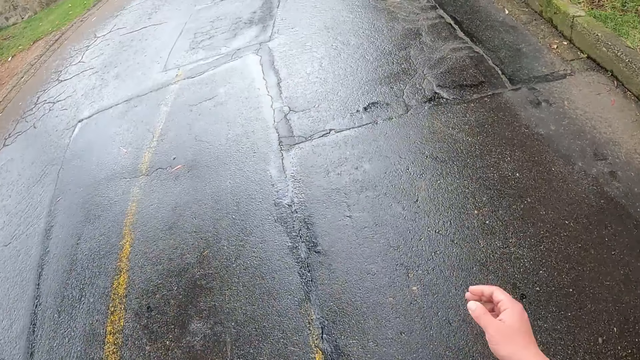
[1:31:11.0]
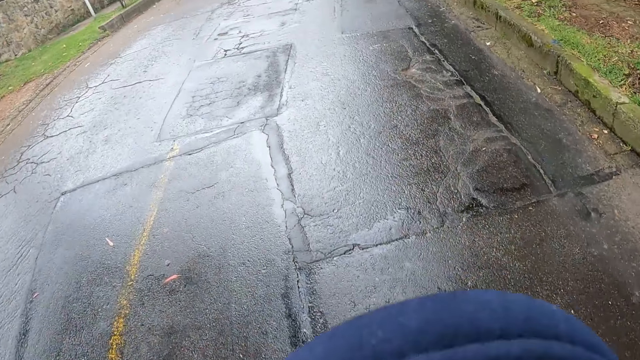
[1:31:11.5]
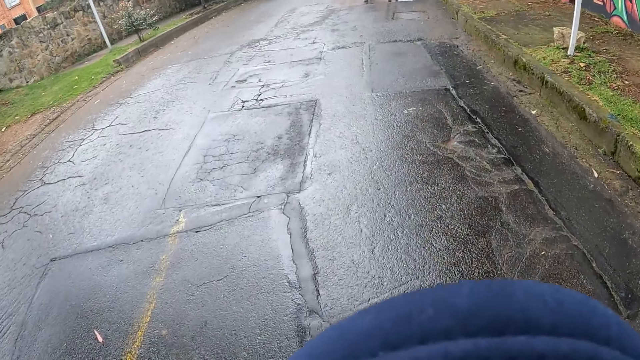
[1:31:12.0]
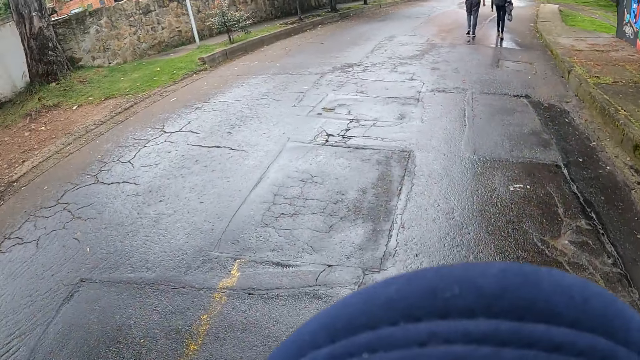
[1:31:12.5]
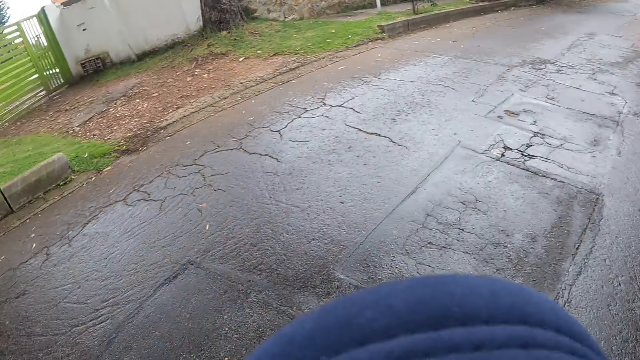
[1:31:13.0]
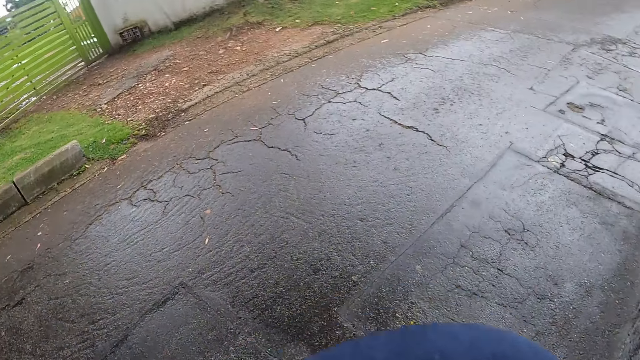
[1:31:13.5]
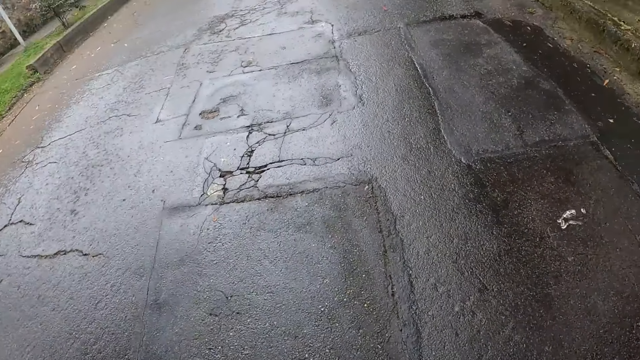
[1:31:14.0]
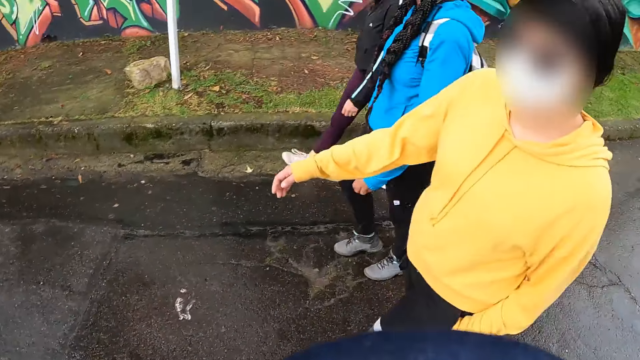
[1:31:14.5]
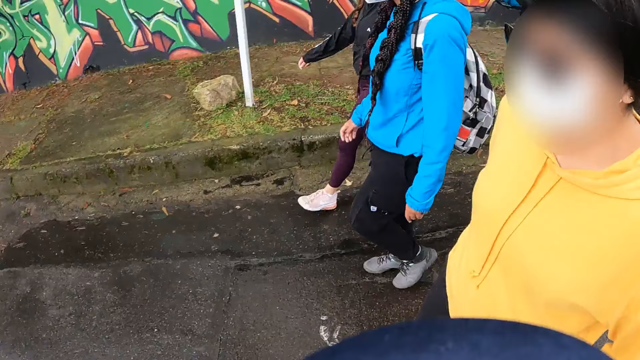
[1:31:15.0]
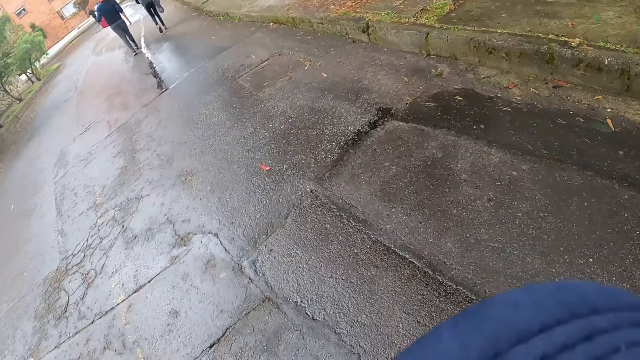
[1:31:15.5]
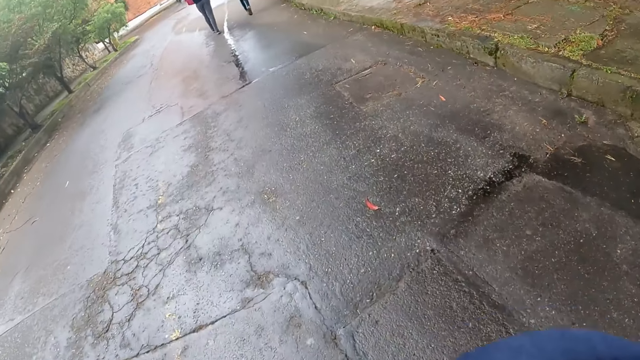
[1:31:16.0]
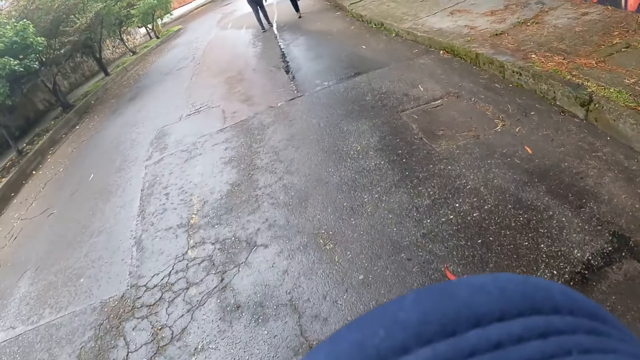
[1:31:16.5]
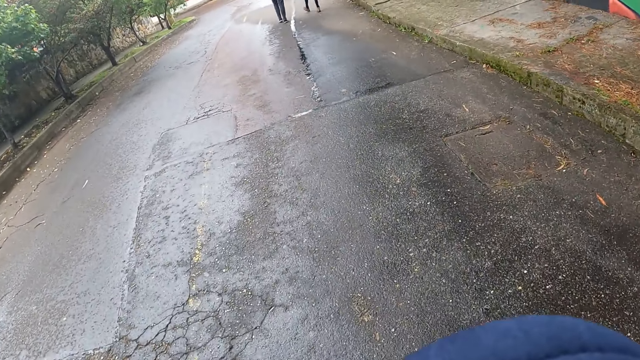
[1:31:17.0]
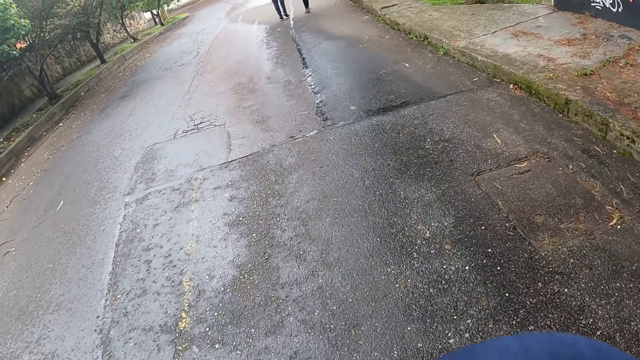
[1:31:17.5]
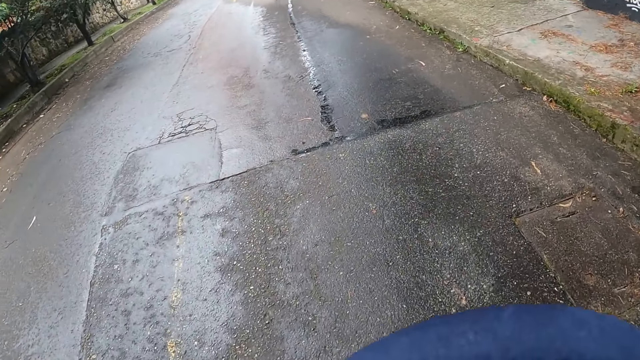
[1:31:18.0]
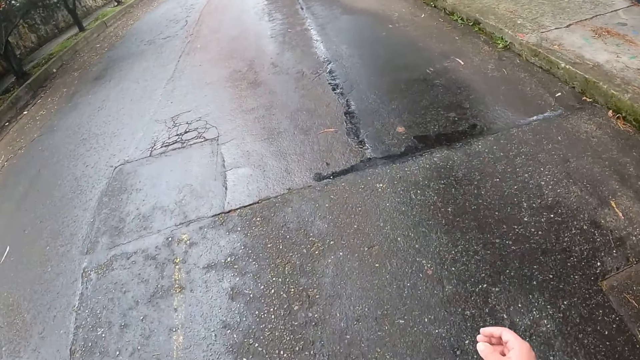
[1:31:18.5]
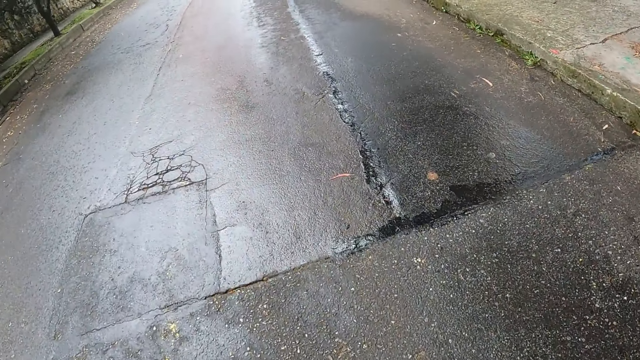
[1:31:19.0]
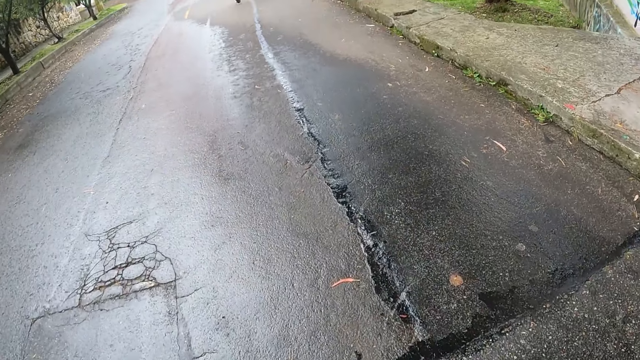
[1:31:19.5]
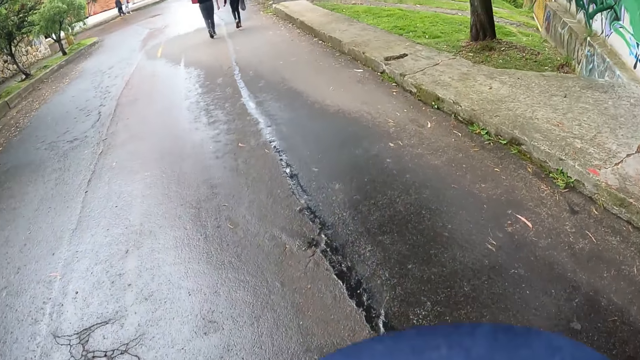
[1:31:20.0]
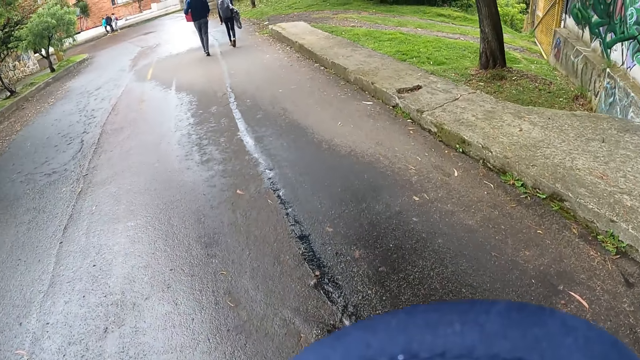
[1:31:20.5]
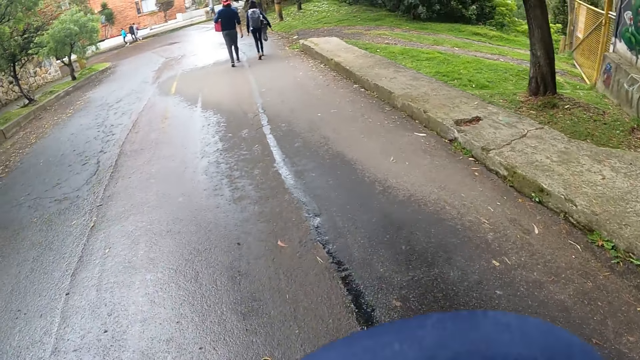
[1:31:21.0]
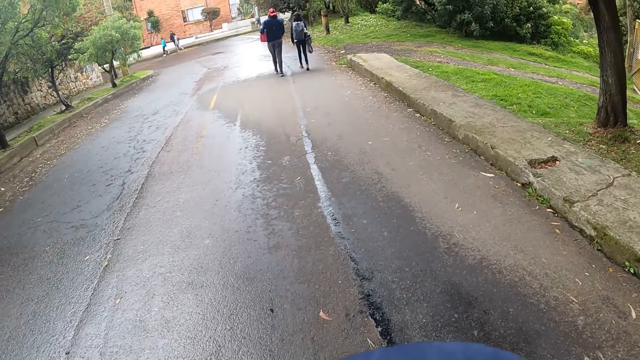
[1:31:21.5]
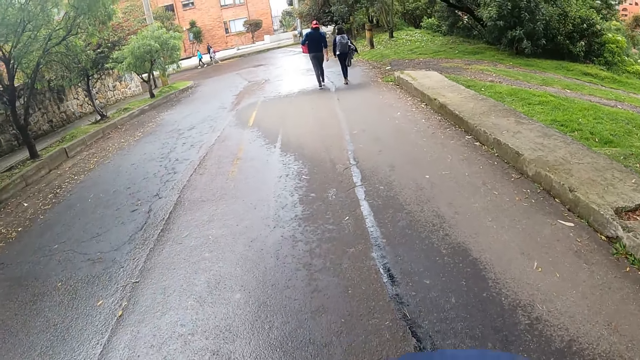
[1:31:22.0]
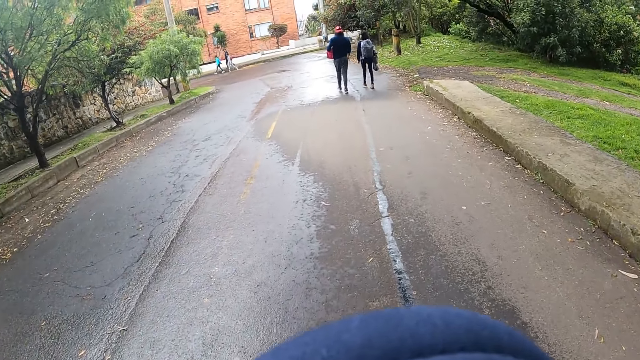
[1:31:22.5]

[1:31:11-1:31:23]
The camera wearer converses with people. They walk on the road.

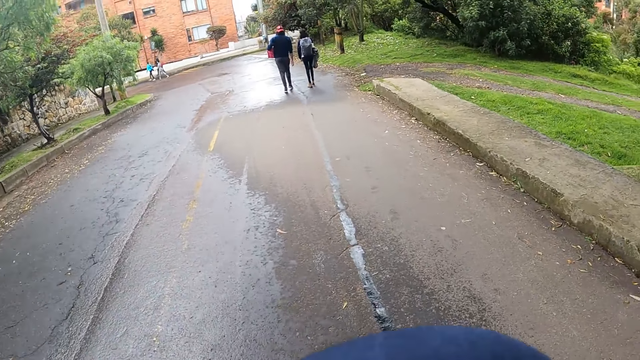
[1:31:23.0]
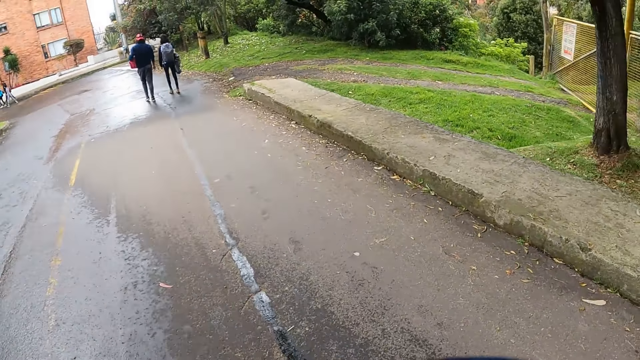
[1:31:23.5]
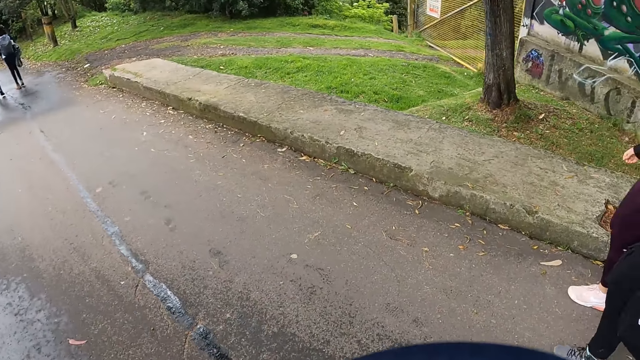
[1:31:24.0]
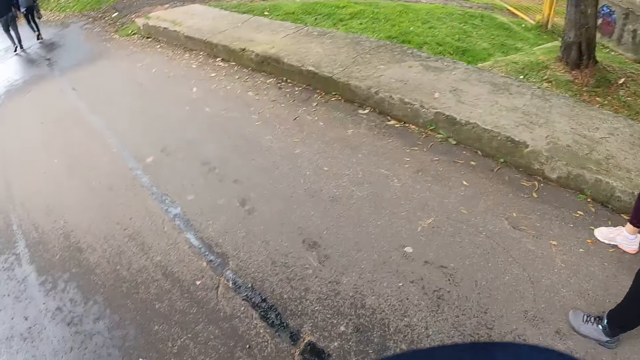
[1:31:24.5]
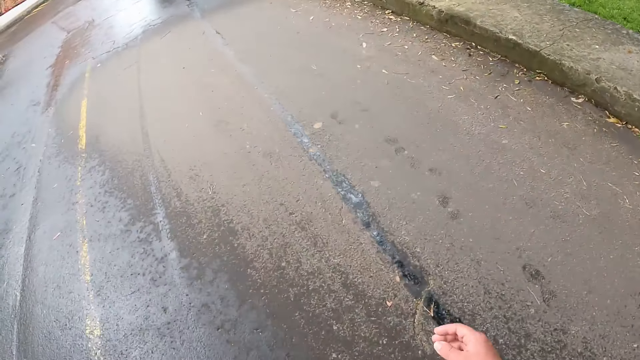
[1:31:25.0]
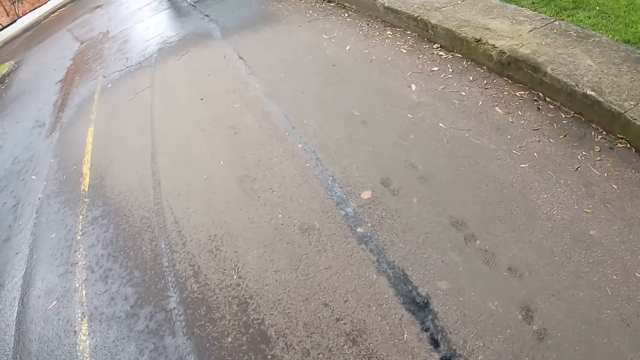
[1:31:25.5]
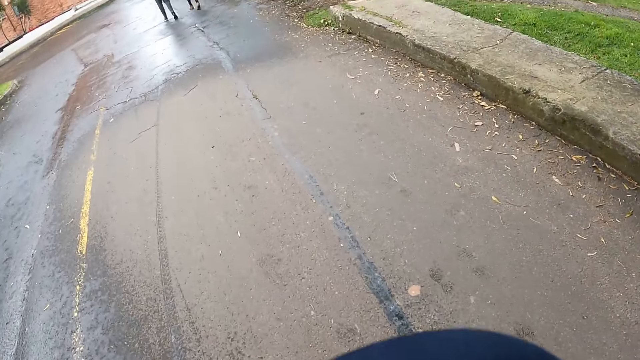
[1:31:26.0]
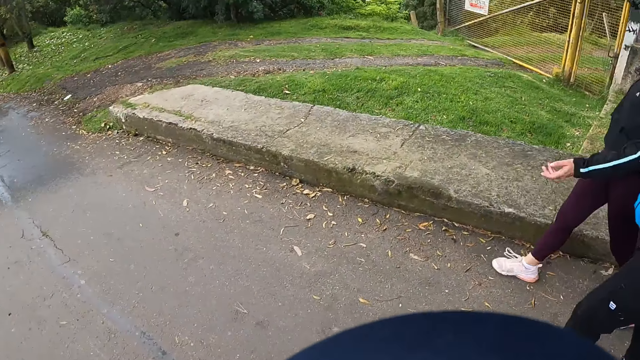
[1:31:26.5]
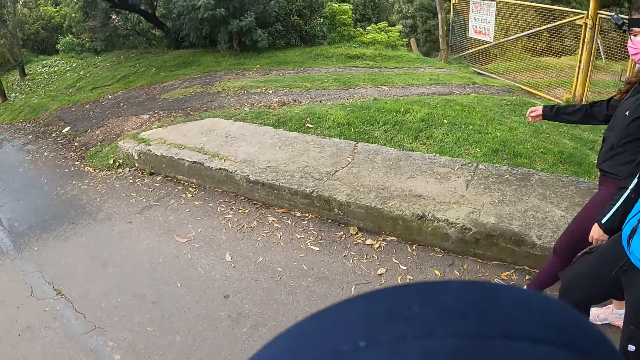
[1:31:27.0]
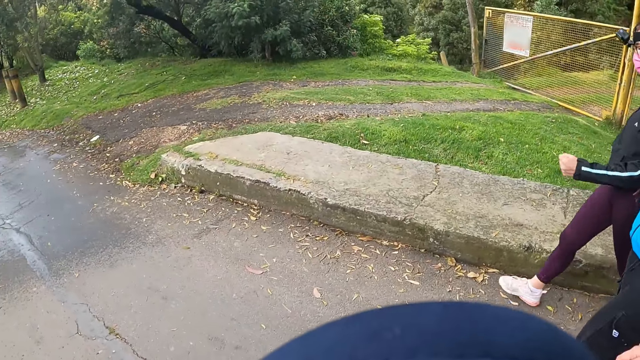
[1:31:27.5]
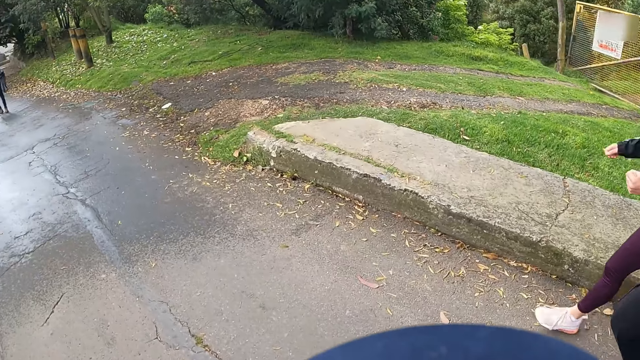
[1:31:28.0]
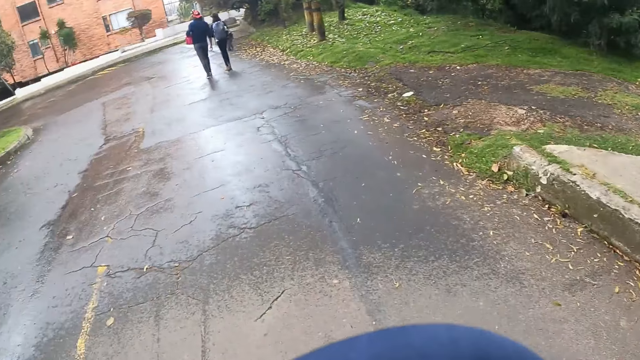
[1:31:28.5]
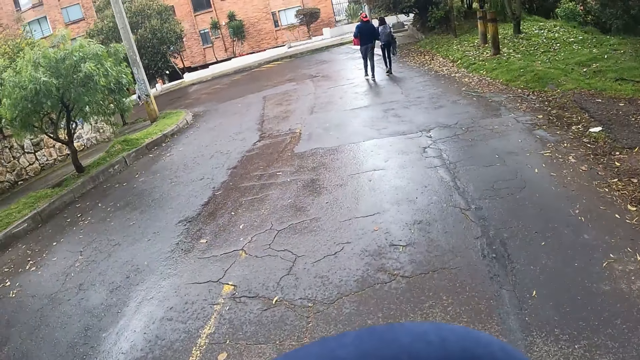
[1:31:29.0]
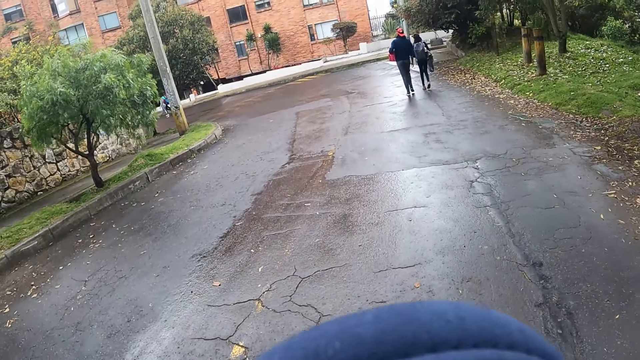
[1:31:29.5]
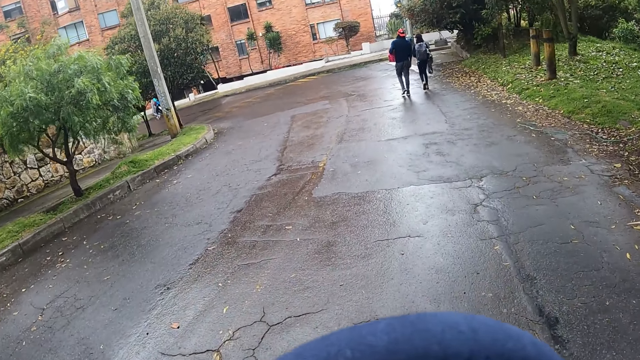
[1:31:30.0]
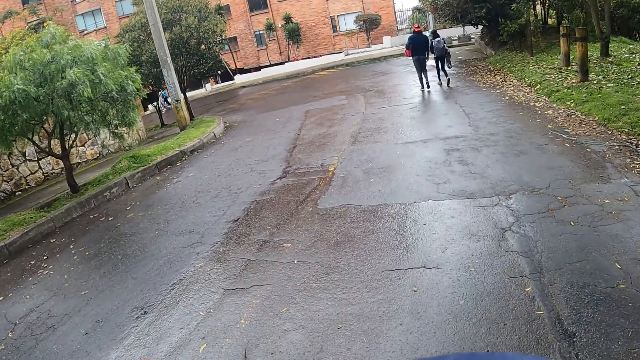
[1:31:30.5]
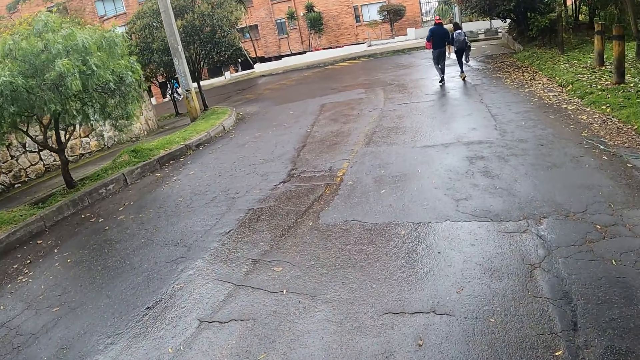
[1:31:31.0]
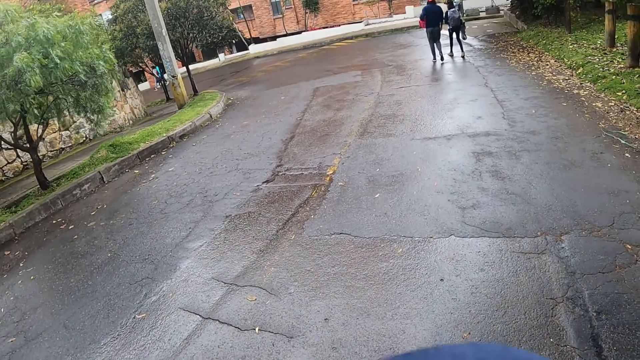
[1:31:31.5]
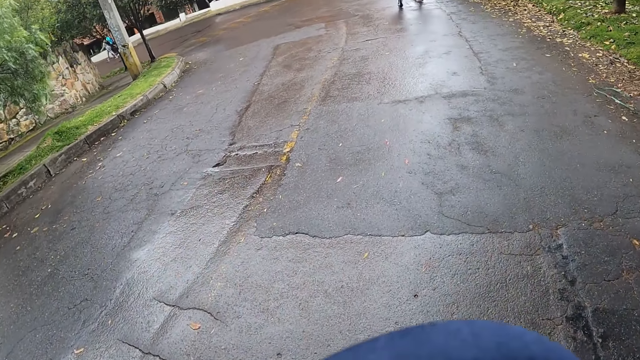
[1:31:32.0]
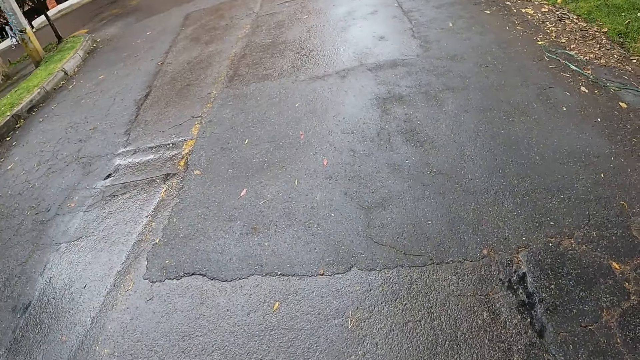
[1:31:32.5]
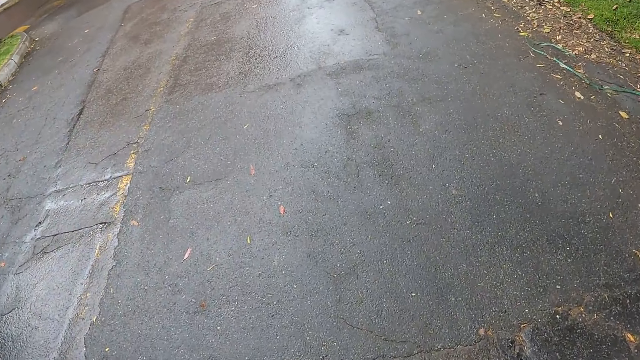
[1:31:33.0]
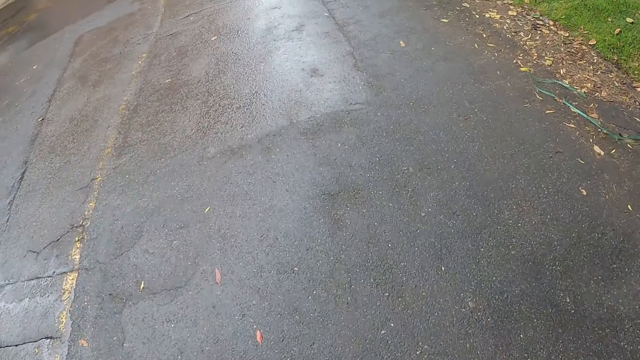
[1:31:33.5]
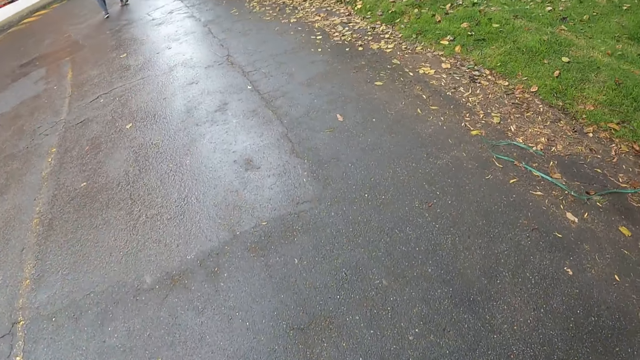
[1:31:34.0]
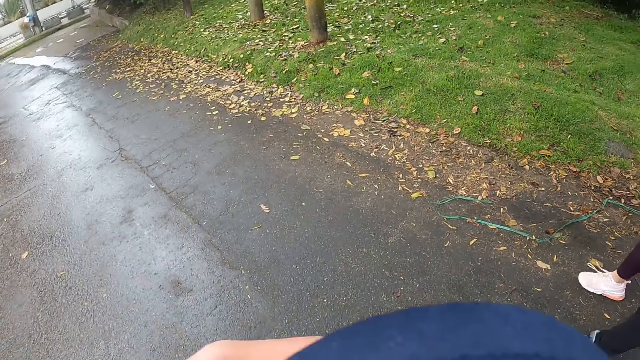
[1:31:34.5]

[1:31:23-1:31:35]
The camera wearer converses with people. They walk on the road.
